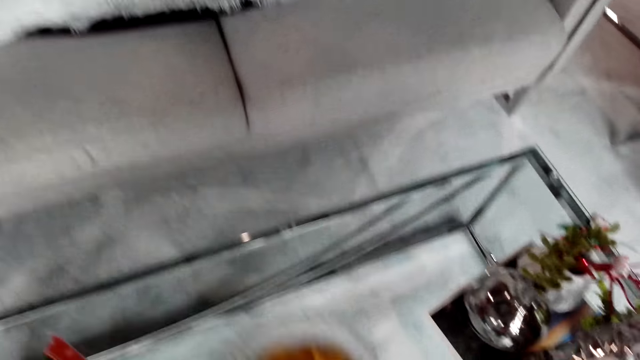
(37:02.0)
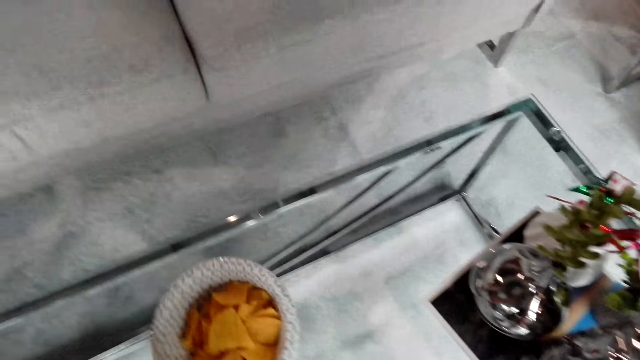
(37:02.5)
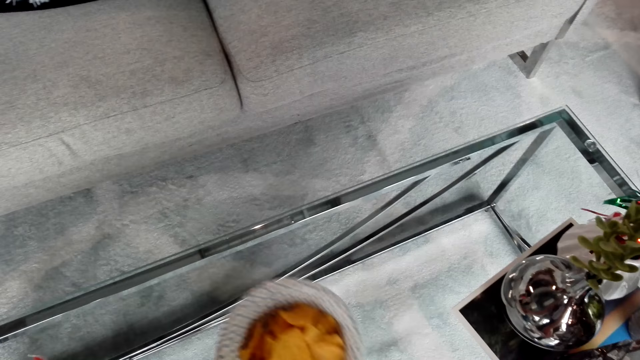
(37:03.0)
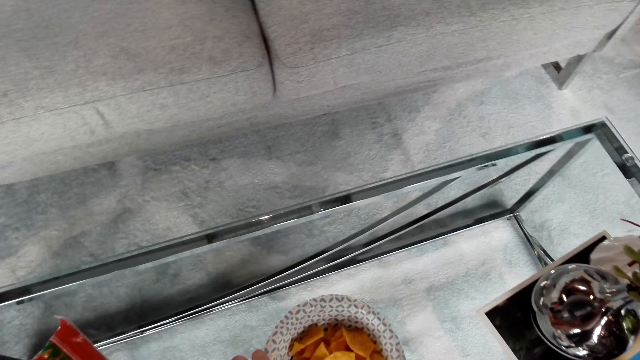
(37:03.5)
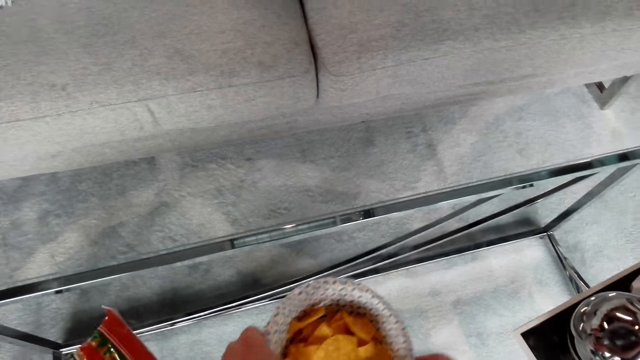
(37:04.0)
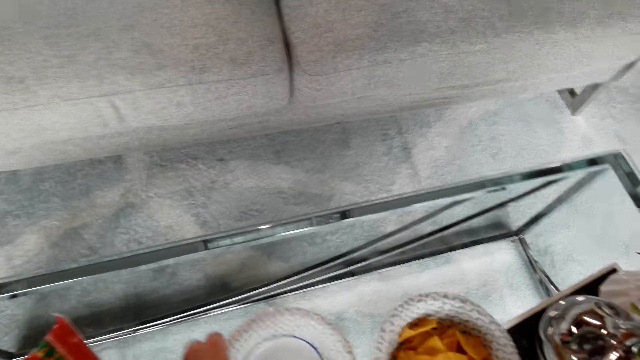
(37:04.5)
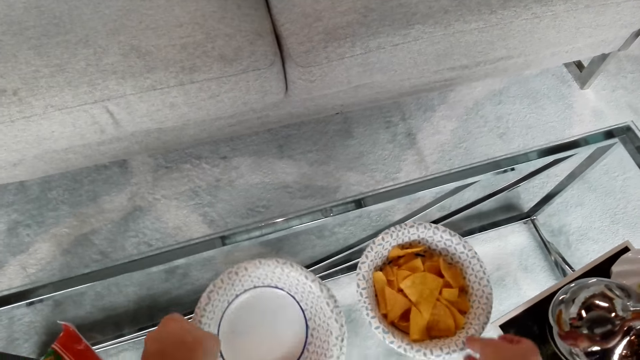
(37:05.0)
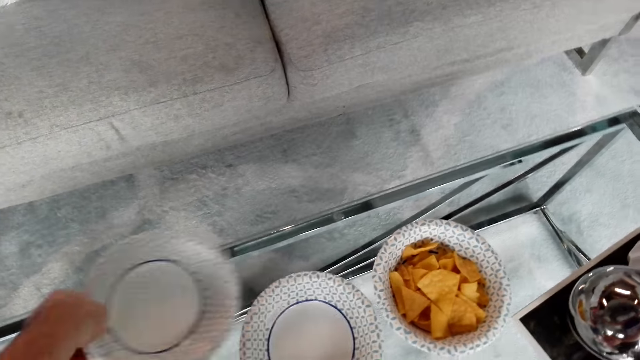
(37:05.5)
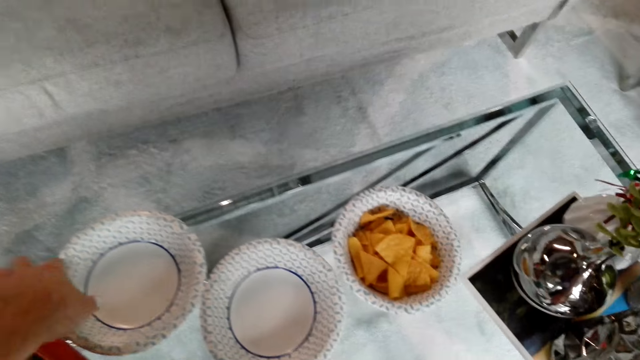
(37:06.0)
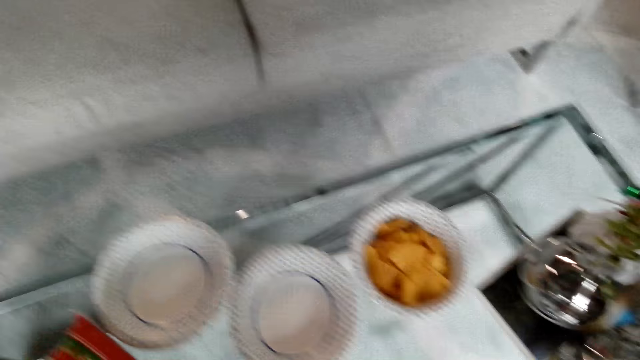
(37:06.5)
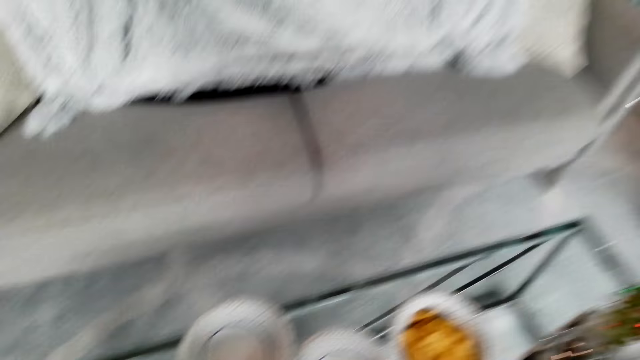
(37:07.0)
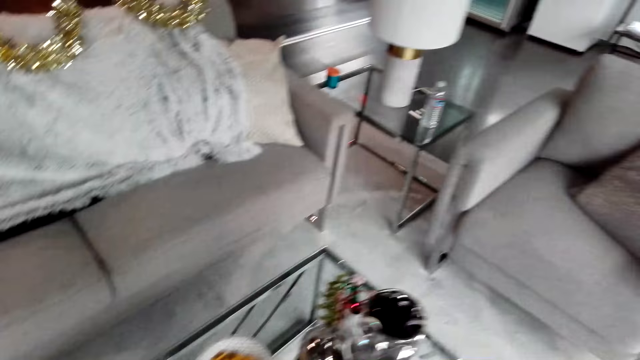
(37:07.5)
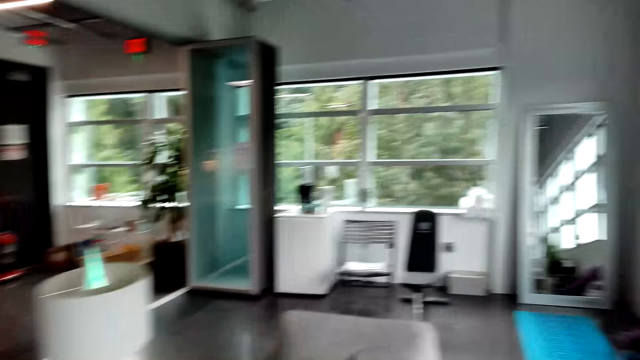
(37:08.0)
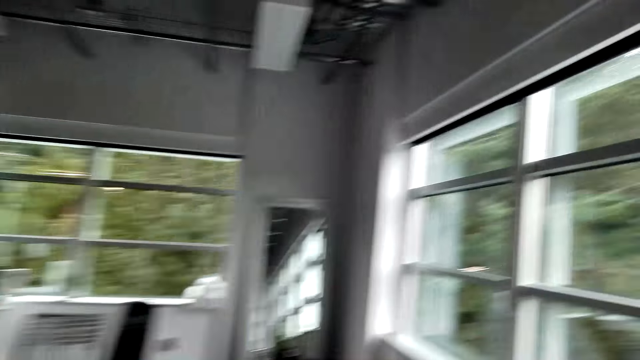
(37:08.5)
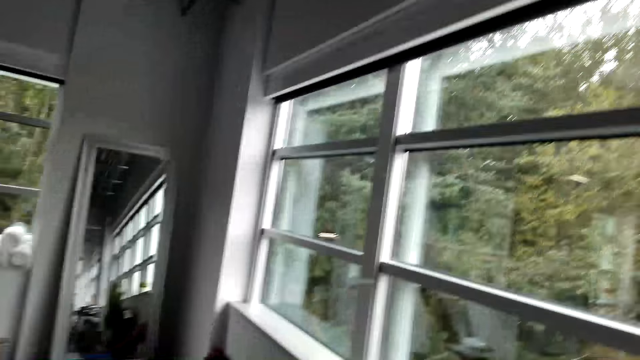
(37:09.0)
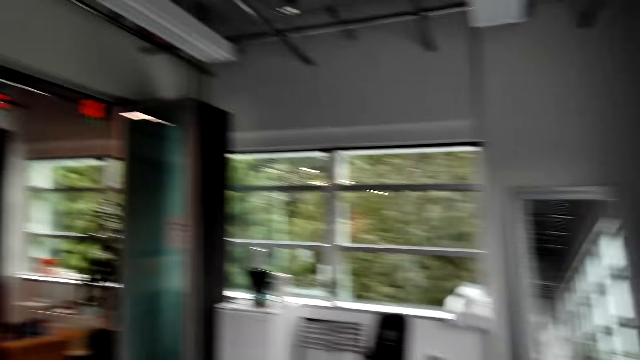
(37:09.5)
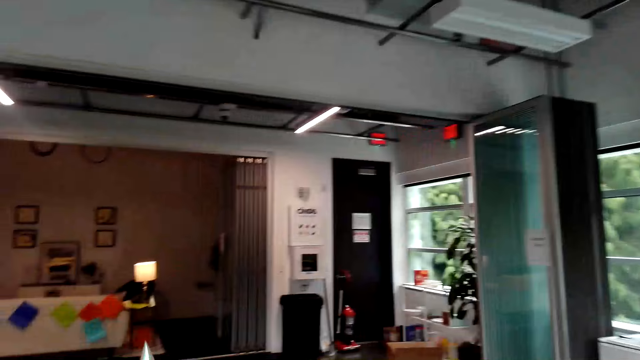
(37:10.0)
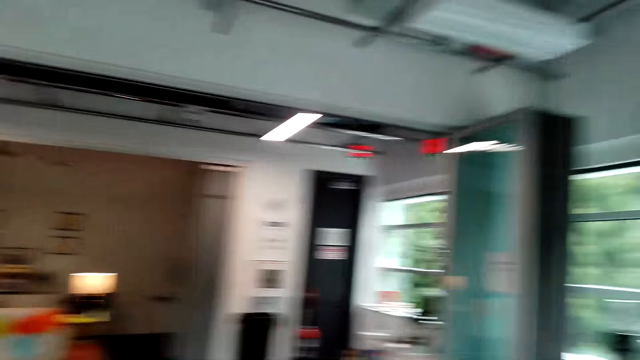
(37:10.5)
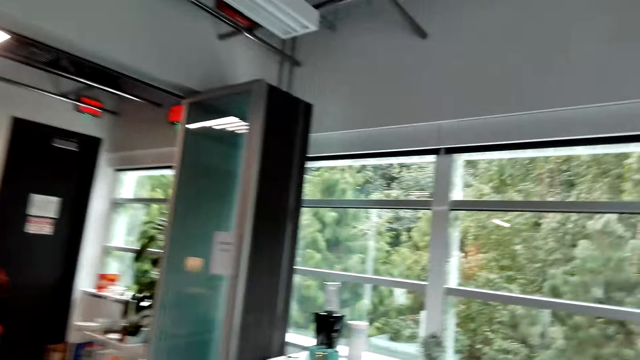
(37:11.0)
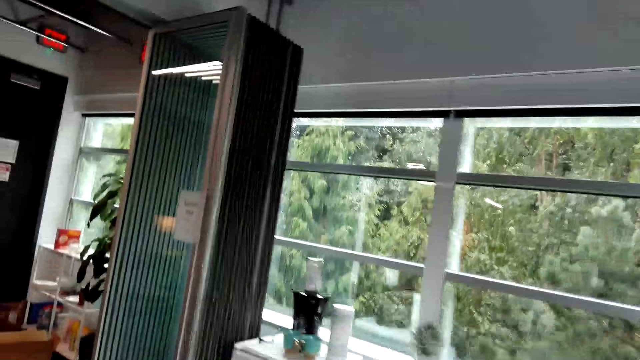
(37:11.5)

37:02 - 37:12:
The camera wearer puts the plate on the table. They remove a plate below another plate. They walk around.

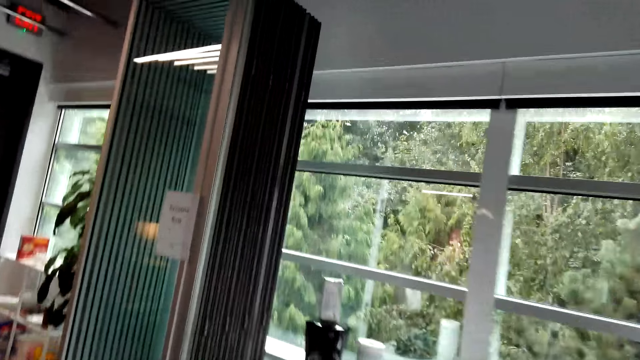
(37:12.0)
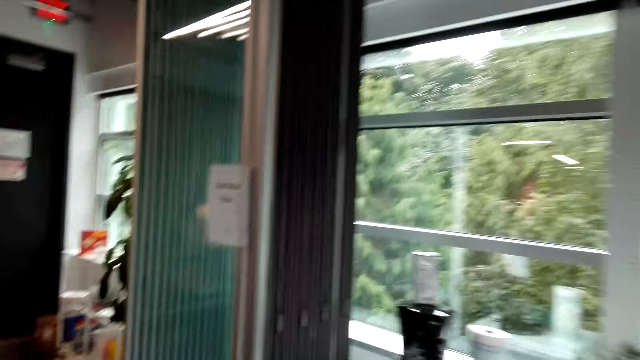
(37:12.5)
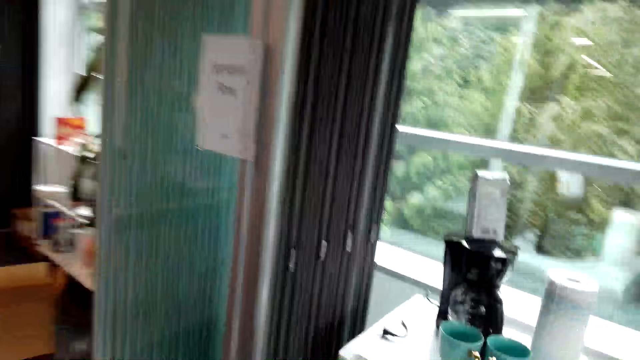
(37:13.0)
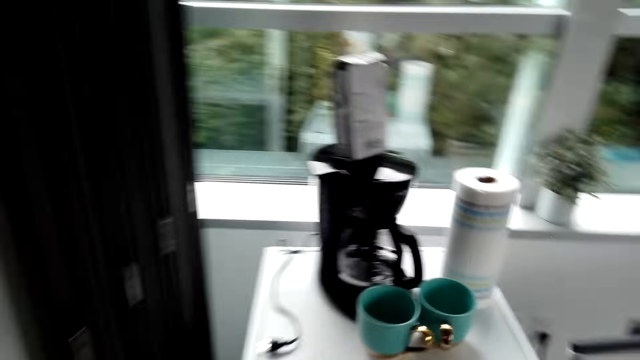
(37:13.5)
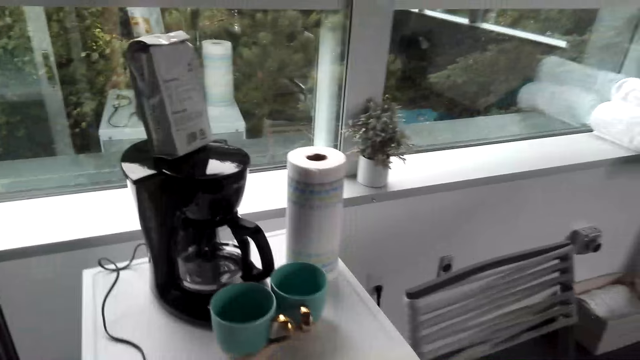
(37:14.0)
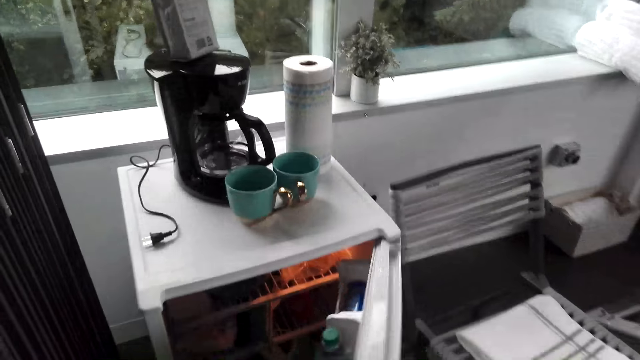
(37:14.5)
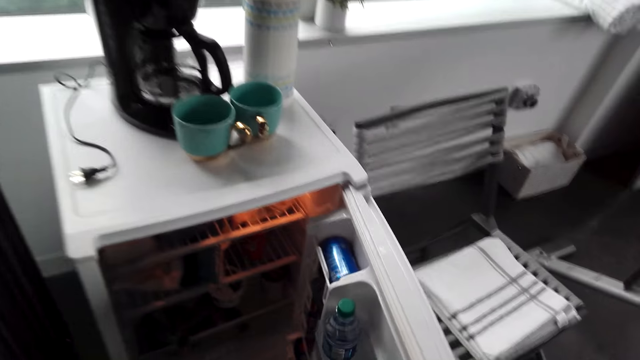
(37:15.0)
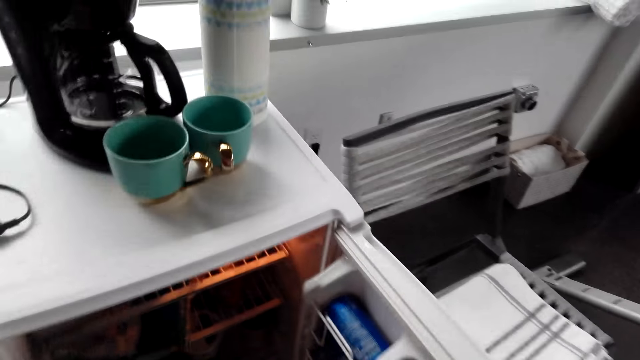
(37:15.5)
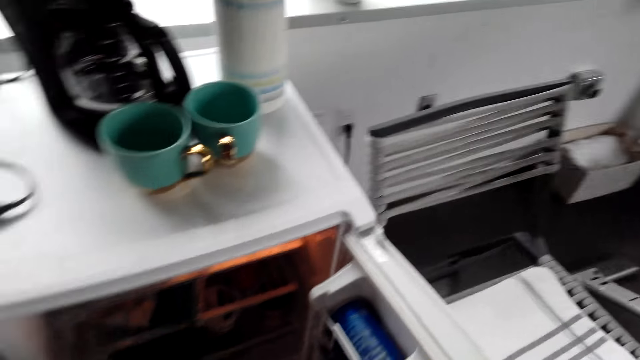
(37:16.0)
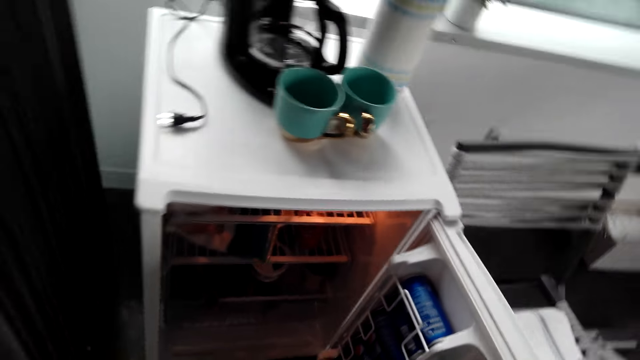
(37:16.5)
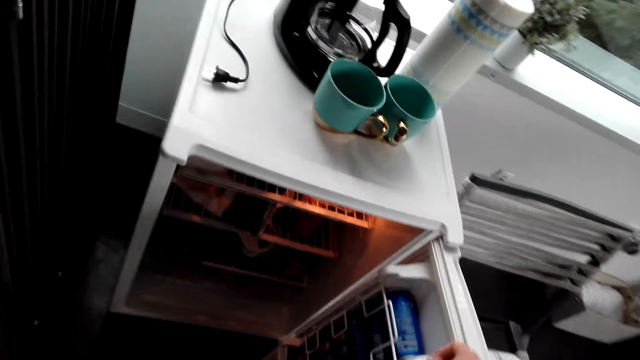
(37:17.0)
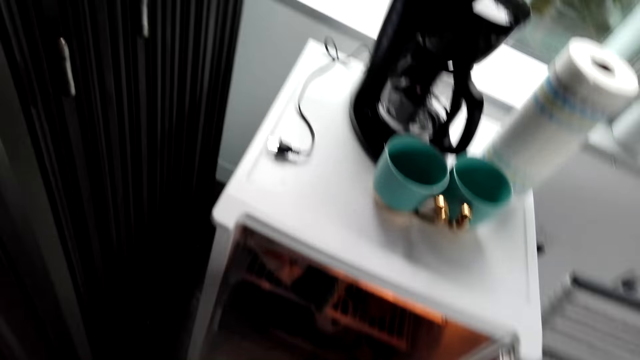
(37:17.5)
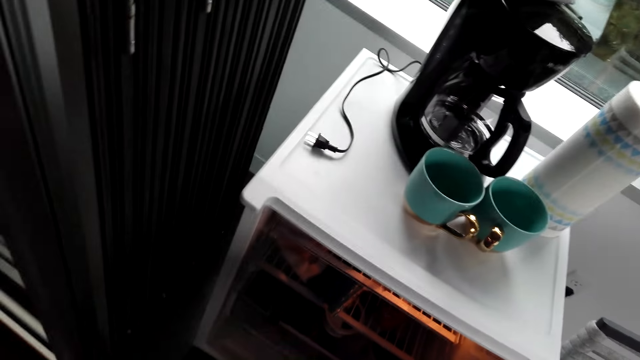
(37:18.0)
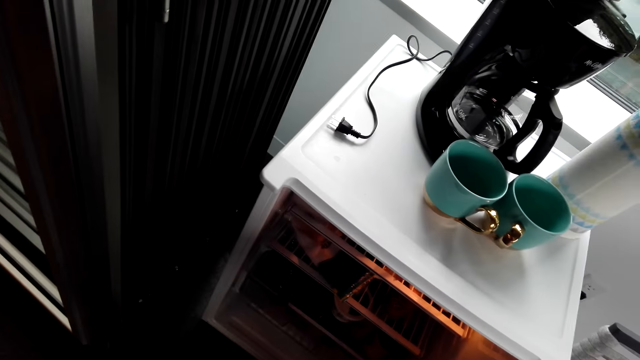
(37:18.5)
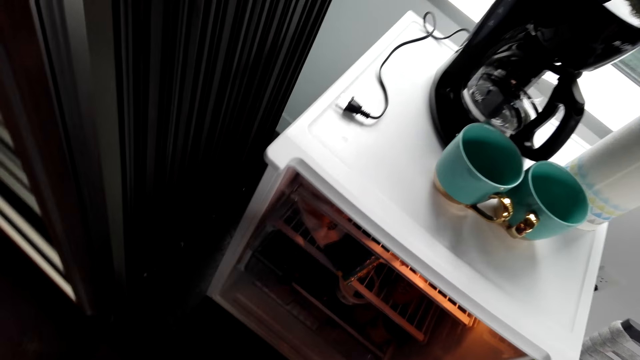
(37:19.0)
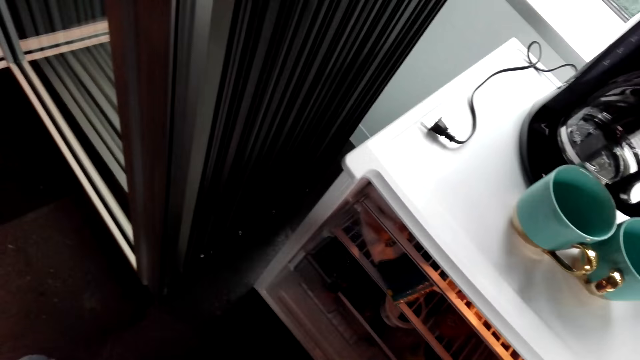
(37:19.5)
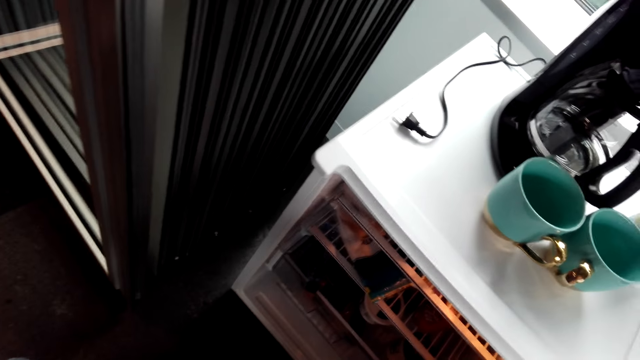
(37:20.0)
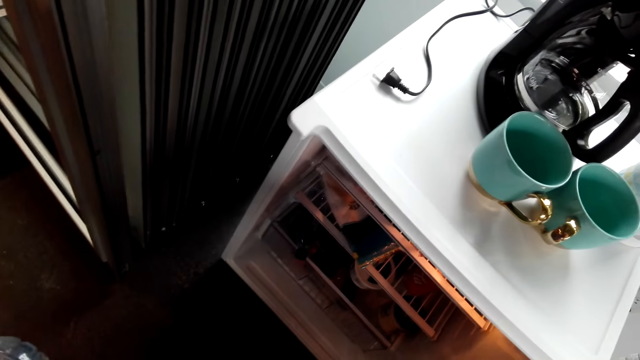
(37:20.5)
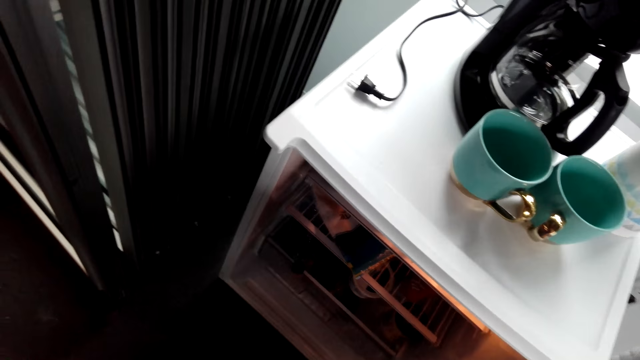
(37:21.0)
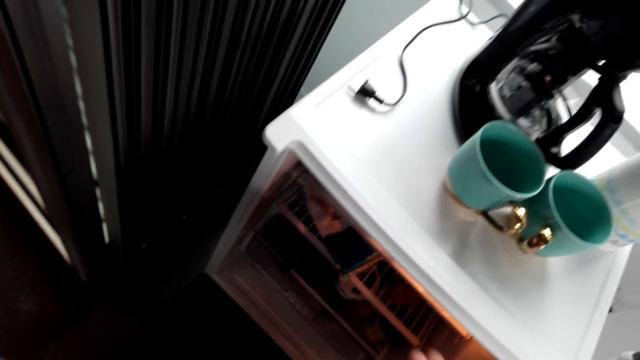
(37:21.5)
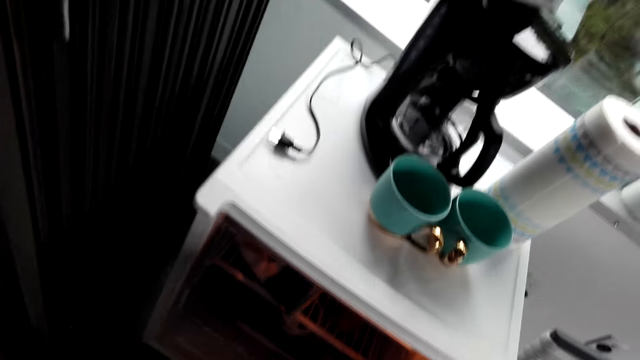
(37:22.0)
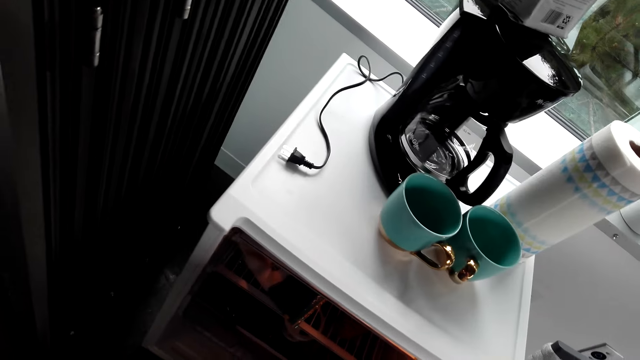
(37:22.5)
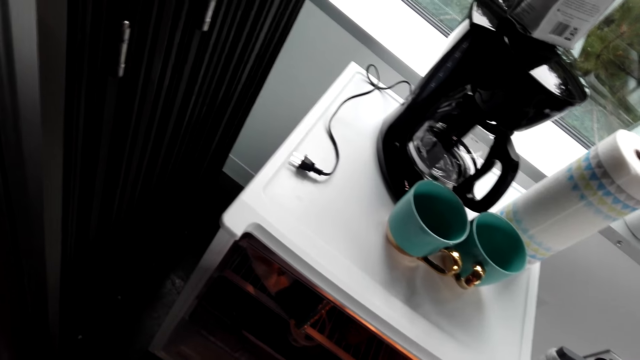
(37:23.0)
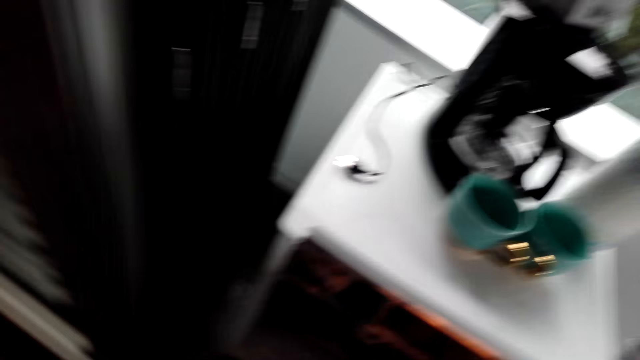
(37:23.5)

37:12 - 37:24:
The camera wearer opens a fridge. They pick up a bottle.
